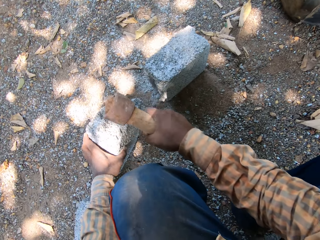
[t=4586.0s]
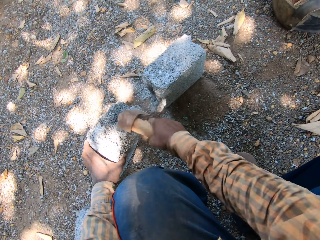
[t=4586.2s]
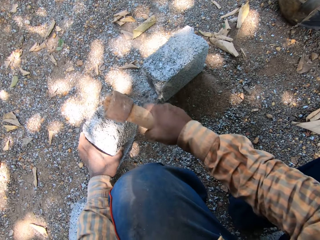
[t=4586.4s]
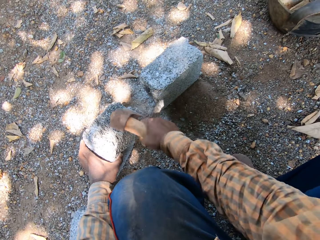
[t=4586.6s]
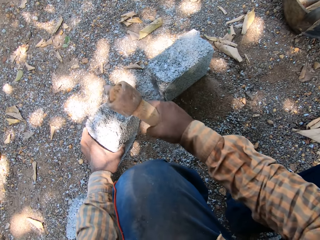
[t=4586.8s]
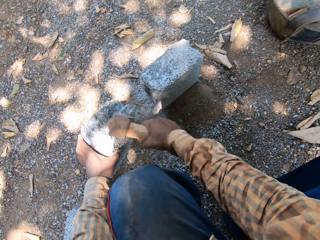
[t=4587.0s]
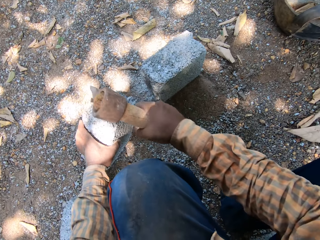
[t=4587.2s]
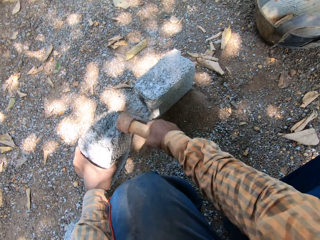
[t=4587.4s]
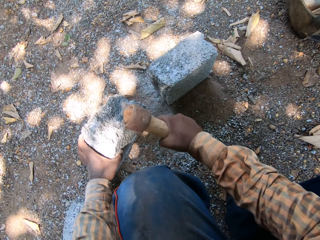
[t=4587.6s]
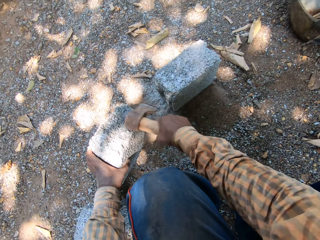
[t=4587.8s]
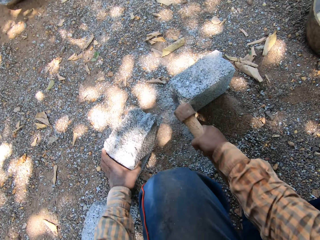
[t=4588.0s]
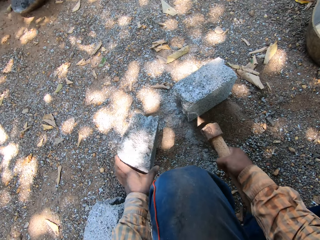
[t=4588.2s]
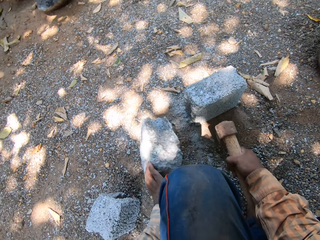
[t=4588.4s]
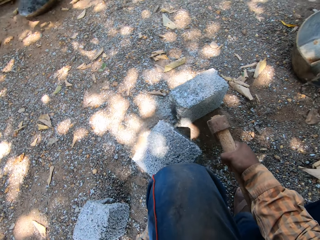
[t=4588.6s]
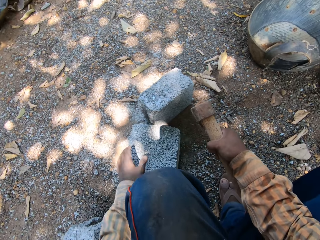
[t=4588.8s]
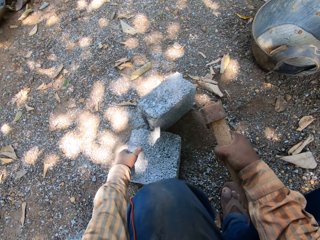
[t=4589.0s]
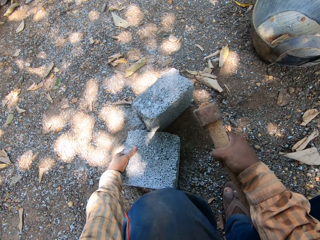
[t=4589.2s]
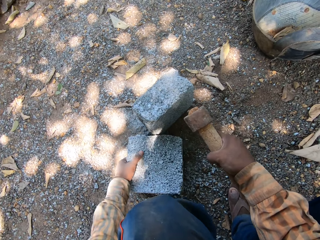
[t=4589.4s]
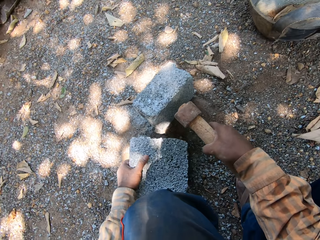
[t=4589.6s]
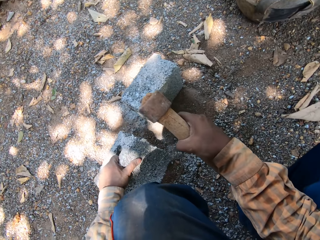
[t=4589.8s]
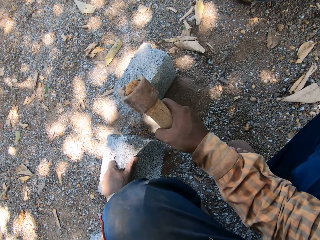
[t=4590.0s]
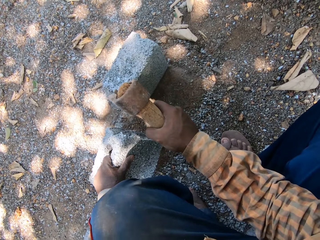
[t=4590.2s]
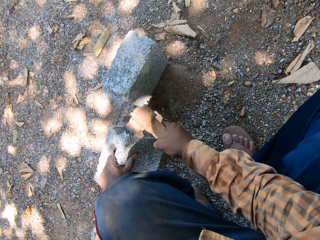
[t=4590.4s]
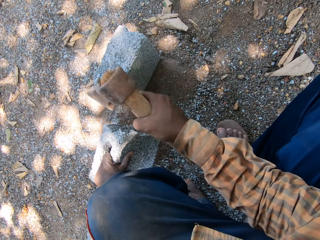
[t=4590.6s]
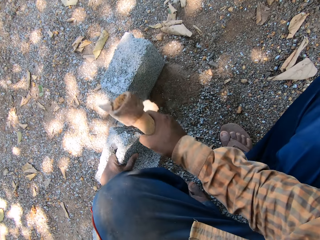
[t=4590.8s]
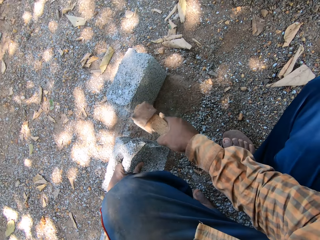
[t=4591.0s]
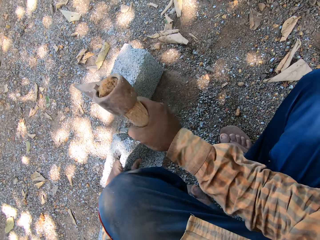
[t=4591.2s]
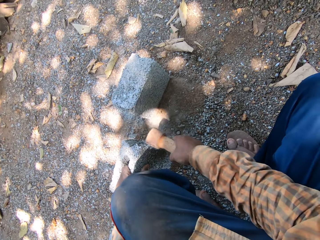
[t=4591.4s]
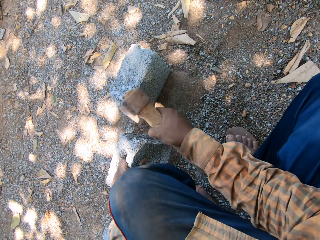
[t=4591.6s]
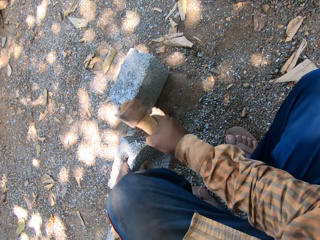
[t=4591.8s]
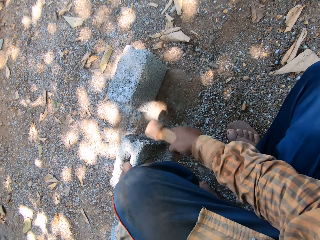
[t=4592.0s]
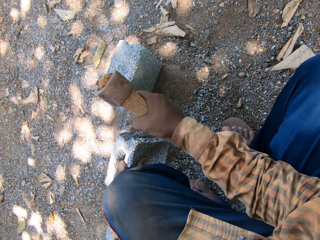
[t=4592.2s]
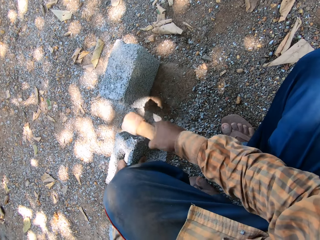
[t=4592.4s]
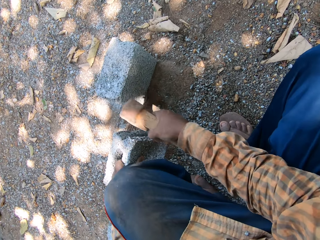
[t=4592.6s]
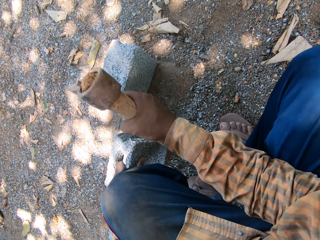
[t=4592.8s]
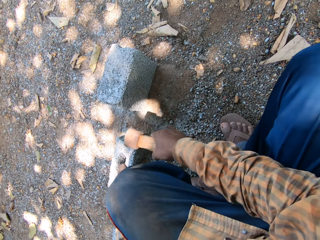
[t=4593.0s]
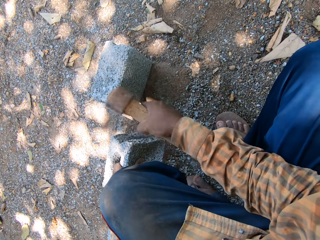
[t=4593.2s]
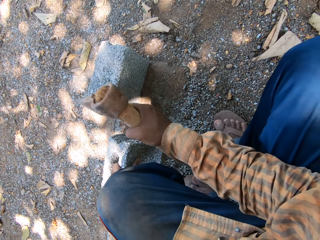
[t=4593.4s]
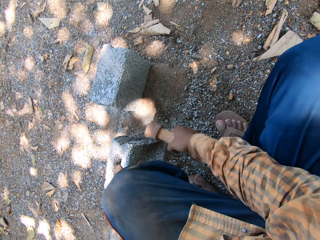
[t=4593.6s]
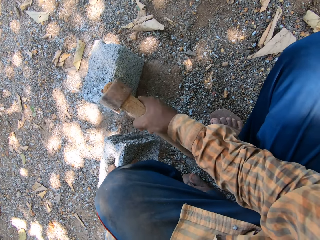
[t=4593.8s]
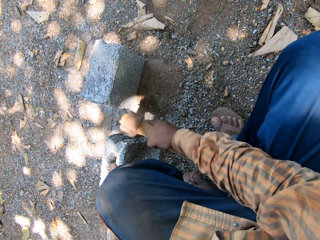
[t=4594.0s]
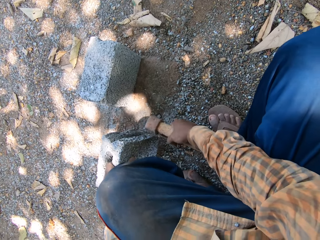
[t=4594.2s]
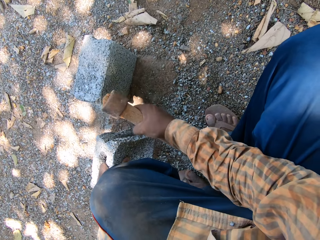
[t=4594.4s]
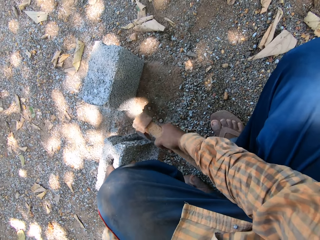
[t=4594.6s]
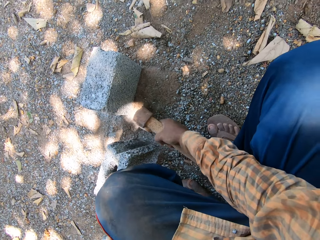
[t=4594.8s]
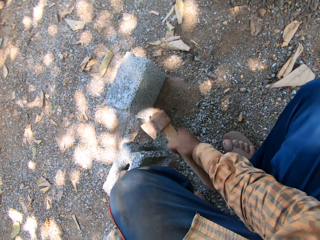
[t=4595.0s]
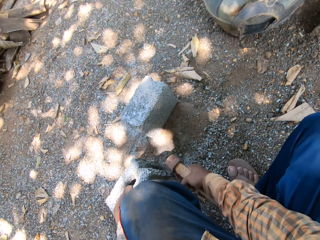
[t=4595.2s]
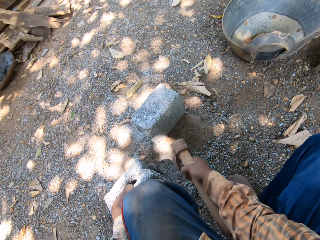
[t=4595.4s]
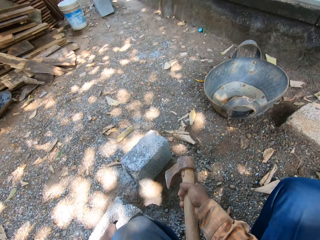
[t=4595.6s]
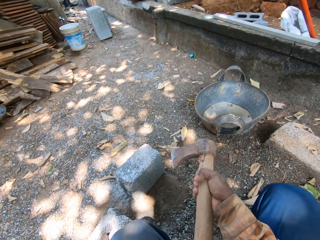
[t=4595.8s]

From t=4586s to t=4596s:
The camera wearer hits the concrete block. He turns the brick with his left hand. He hits the brick with the axe in his right hand.

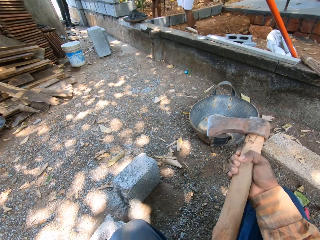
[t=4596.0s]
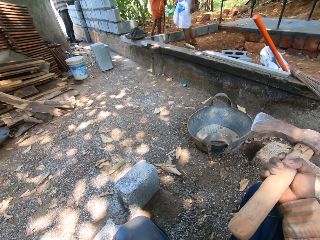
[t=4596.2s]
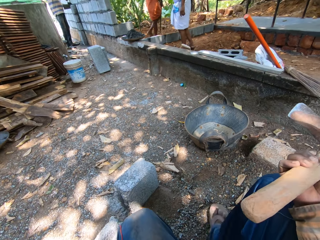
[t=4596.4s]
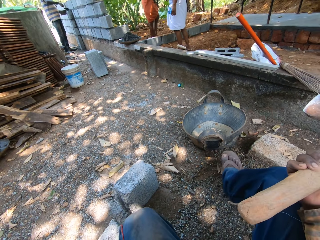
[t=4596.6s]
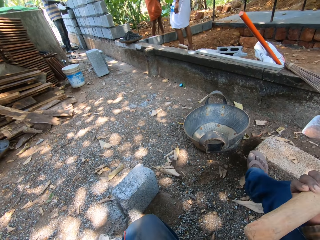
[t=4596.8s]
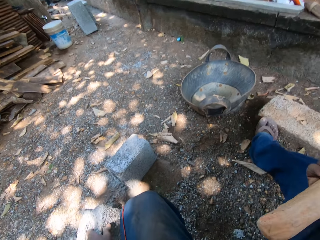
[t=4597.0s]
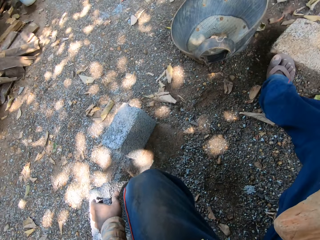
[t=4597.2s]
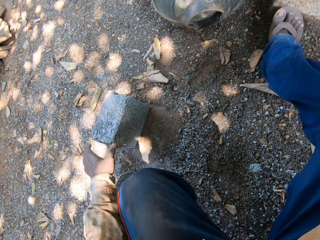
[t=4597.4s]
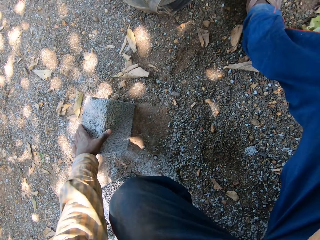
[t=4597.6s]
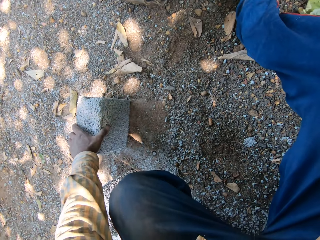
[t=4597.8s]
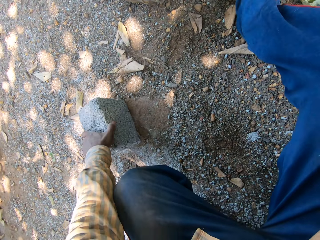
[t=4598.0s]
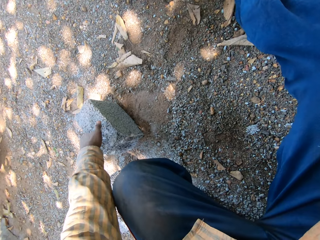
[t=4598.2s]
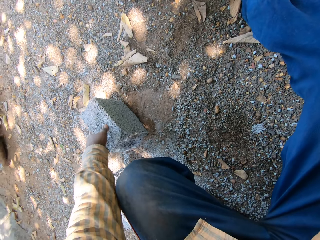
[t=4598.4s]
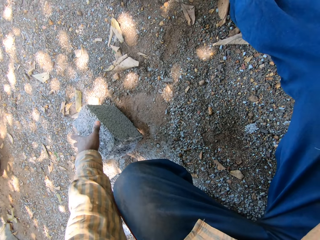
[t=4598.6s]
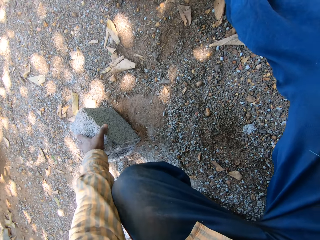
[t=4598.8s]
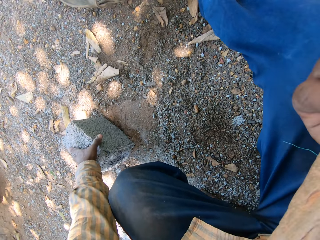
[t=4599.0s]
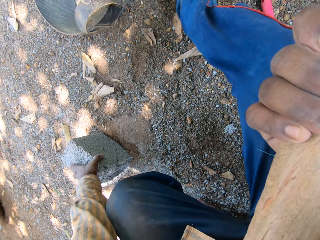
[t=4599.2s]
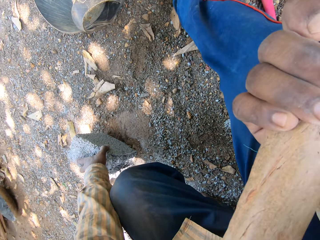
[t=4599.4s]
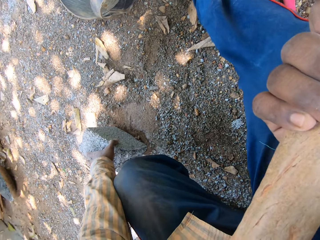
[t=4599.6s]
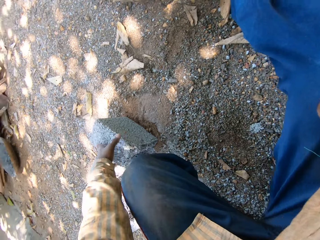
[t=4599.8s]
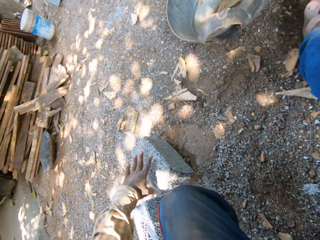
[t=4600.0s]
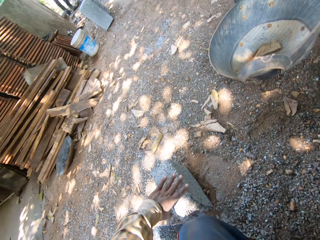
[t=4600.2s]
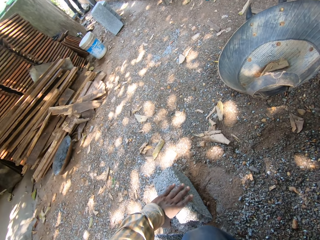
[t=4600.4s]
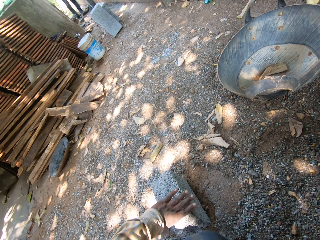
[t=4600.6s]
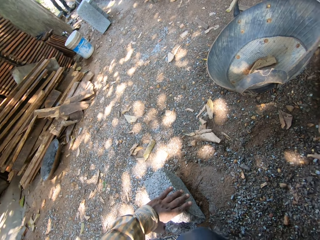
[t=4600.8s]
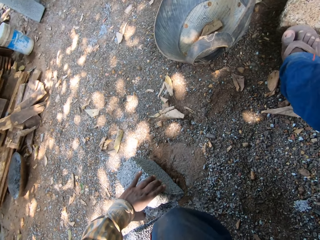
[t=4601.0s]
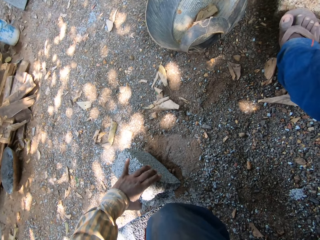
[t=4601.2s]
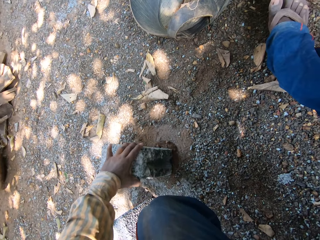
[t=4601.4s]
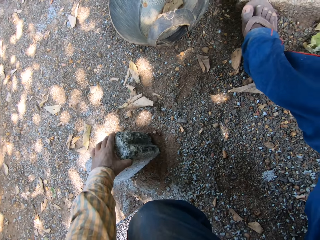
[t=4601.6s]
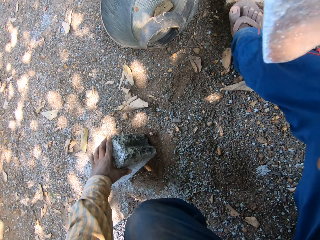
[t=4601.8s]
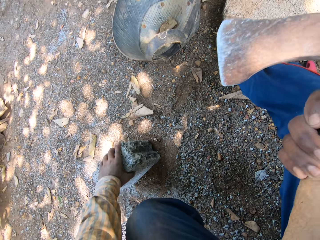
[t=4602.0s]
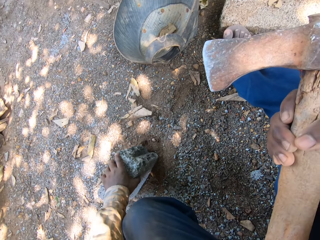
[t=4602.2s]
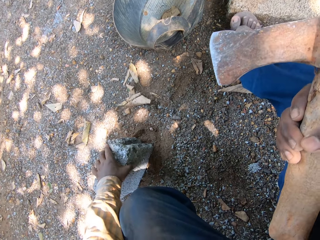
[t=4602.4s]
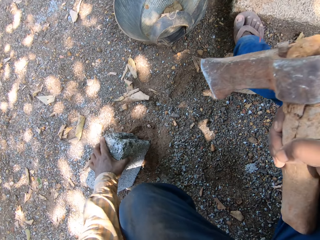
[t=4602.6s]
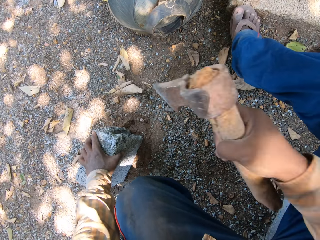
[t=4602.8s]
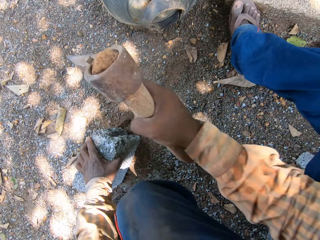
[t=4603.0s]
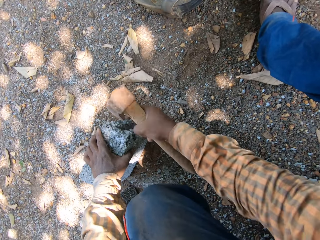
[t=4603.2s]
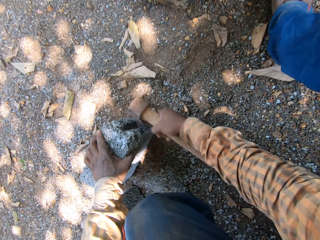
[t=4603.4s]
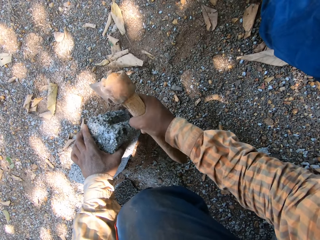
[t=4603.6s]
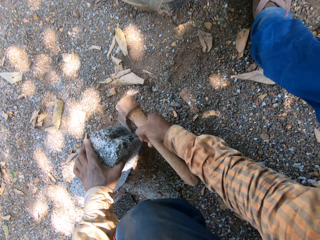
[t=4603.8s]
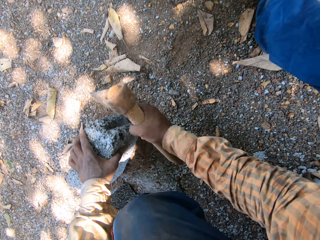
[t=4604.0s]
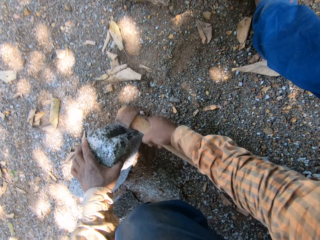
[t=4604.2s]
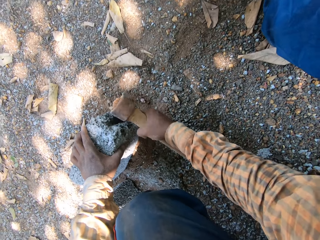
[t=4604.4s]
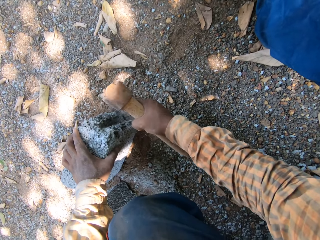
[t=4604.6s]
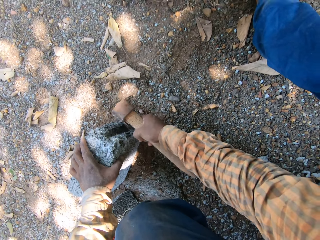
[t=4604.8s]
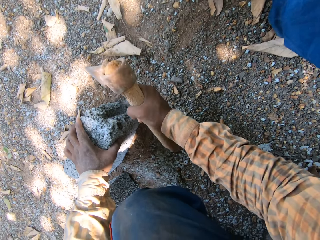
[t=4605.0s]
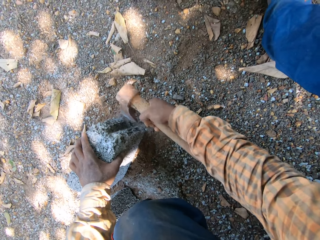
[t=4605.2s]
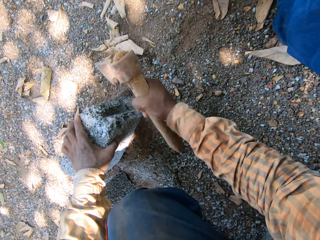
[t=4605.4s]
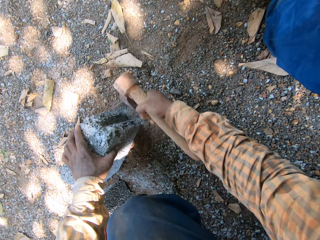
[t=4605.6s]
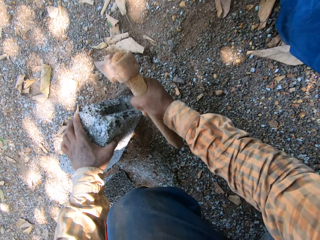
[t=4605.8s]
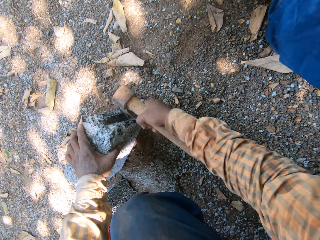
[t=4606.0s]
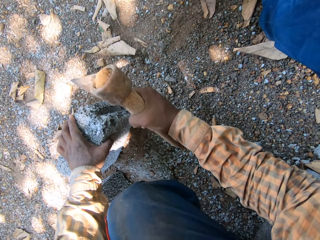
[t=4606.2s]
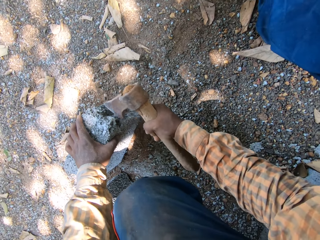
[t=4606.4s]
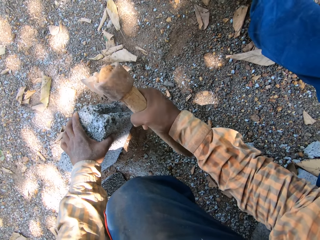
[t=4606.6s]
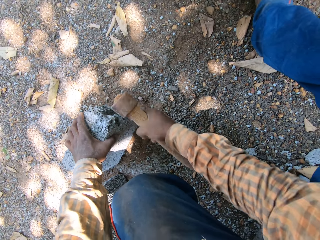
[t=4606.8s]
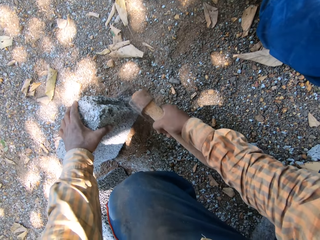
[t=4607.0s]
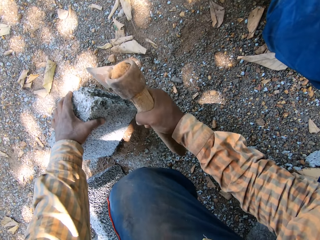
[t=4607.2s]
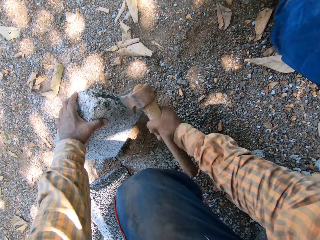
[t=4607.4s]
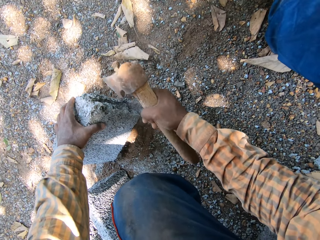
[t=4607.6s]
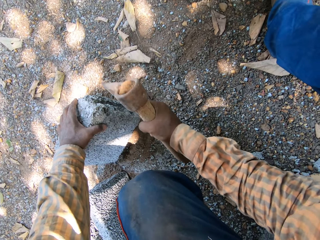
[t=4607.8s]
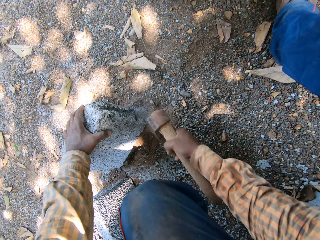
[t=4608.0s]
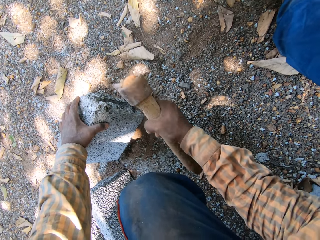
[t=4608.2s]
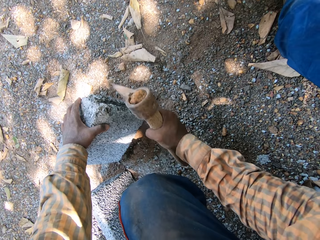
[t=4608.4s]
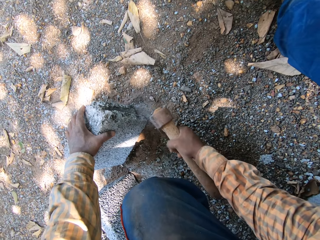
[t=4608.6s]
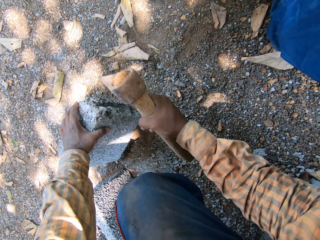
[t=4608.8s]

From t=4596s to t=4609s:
The camera wearer lifts the axe. He turns the brick with his left hand. He drags the concrete block. He hits the brick with the axe in his right hand.
